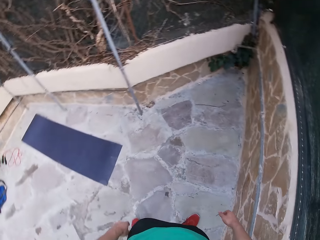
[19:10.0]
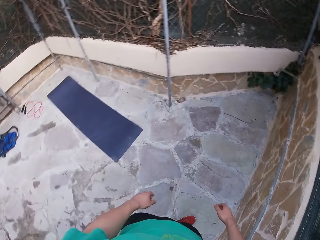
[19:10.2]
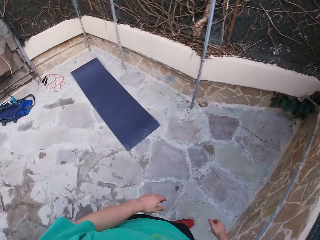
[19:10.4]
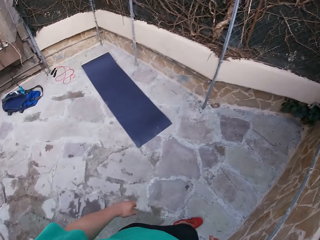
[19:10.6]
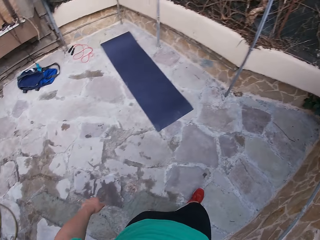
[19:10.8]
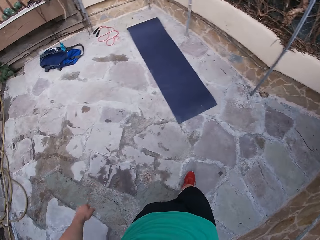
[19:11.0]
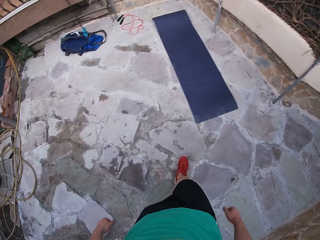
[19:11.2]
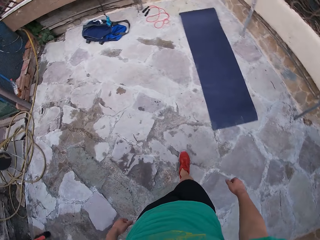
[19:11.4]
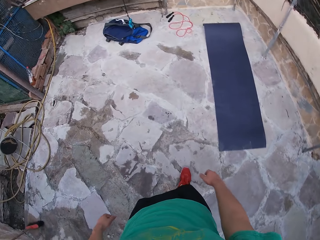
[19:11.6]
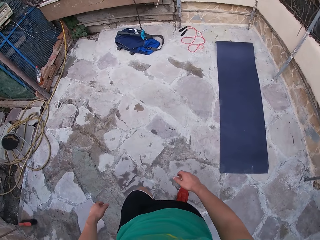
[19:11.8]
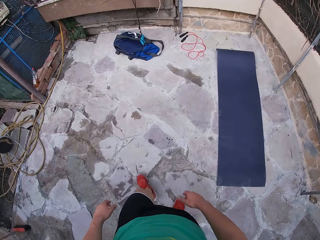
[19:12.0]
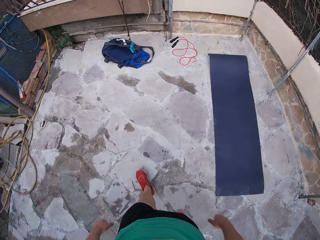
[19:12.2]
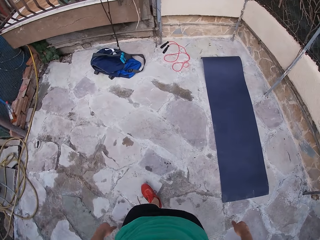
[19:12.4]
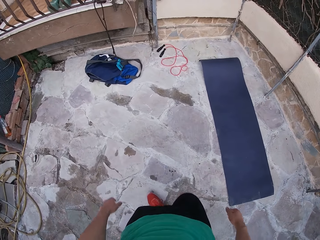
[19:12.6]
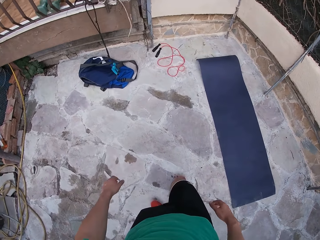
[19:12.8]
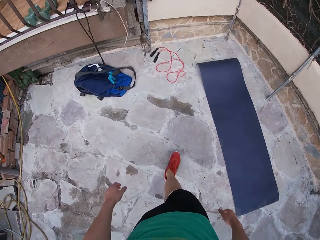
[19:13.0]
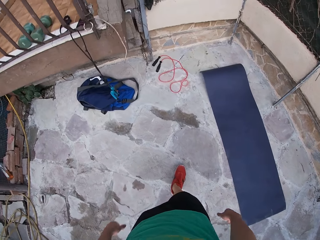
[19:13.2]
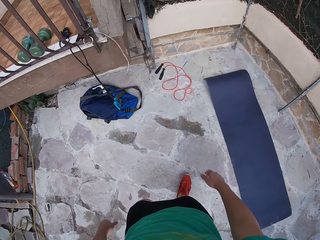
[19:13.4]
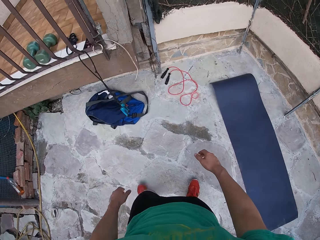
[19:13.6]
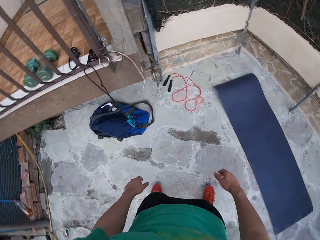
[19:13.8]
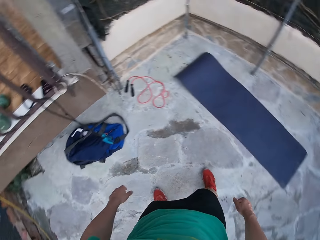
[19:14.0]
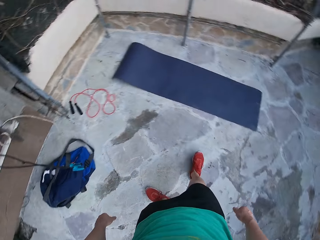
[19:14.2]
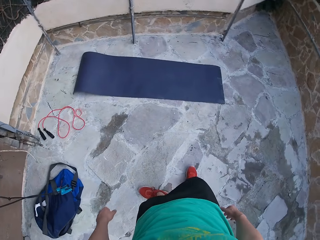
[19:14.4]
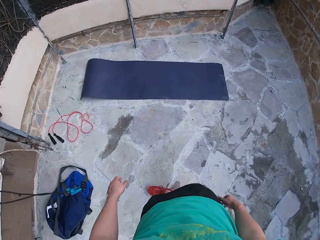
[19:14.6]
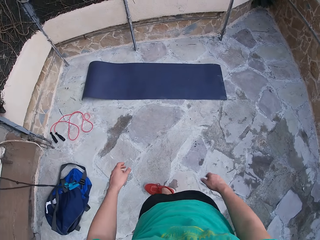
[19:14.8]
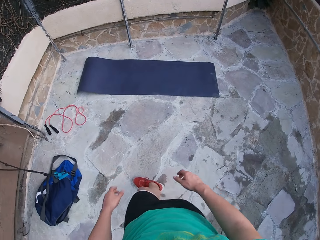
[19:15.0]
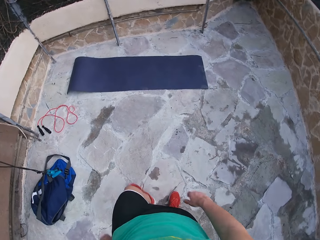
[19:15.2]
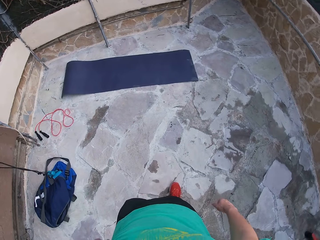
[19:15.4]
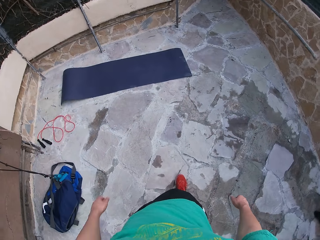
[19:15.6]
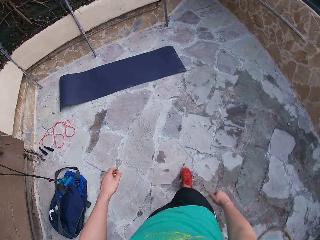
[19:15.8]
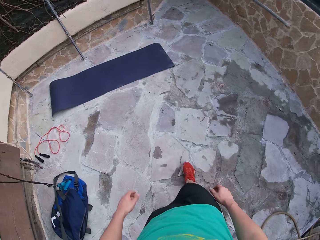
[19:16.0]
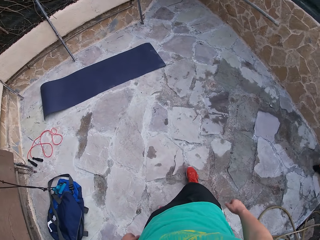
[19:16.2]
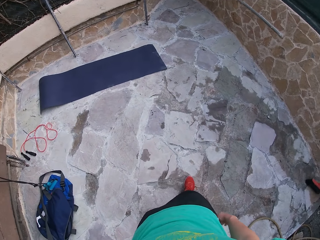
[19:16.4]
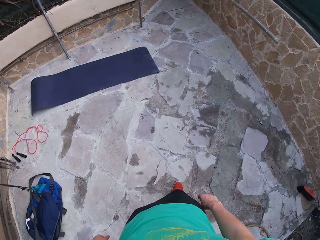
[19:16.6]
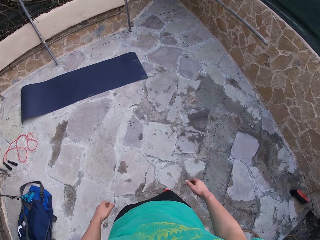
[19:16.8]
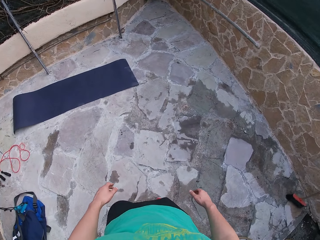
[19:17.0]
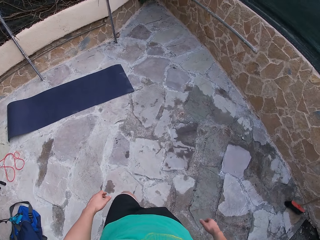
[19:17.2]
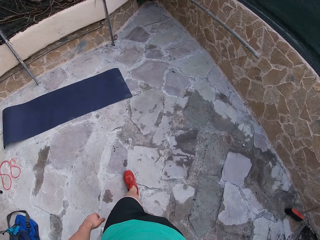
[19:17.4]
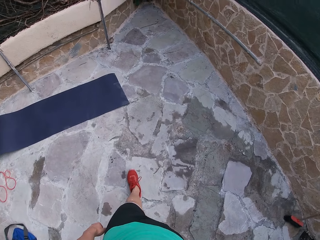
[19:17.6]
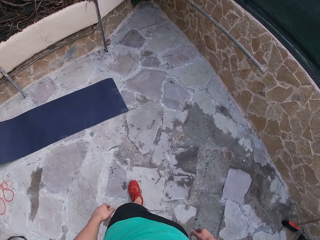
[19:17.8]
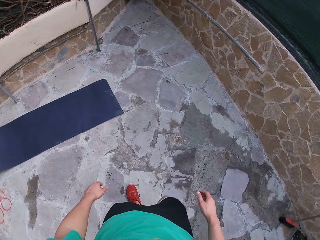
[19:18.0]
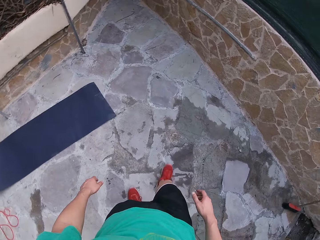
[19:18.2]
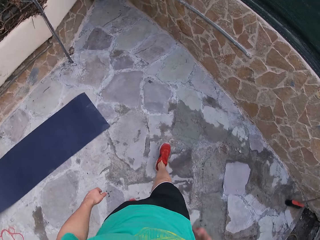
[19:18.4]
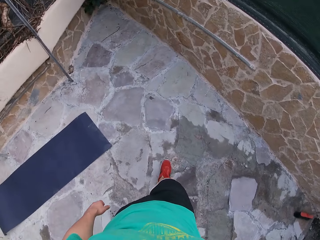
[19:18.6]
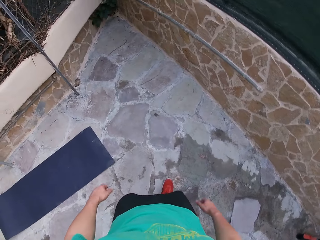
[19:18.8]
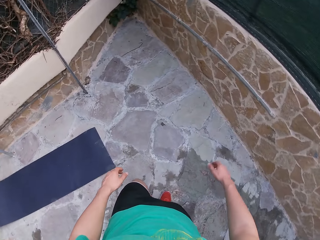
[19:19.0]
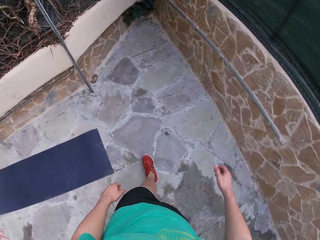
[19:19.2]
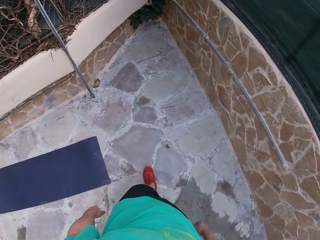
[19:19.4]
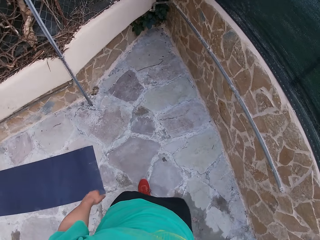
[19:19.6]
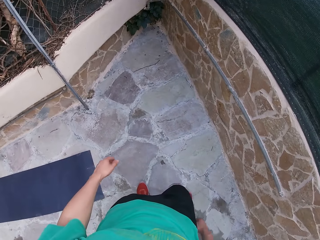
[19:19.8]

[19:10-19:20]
The camera wearer walks facing backwards.

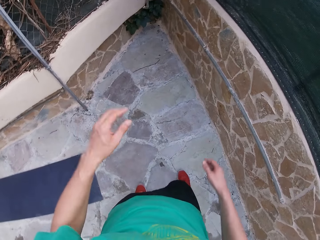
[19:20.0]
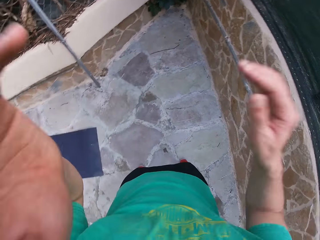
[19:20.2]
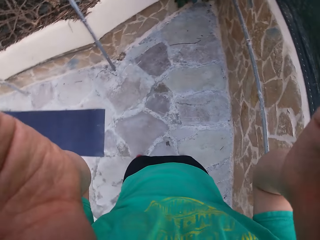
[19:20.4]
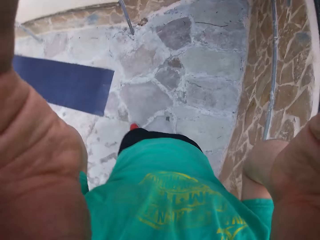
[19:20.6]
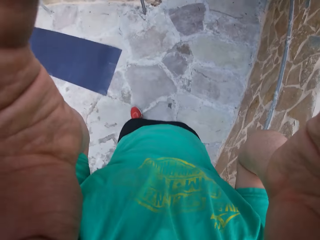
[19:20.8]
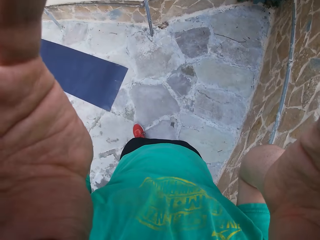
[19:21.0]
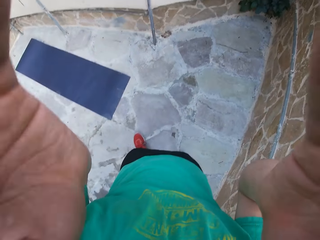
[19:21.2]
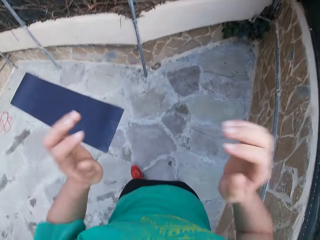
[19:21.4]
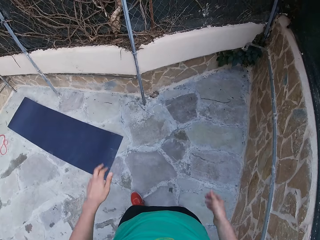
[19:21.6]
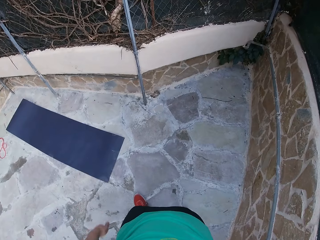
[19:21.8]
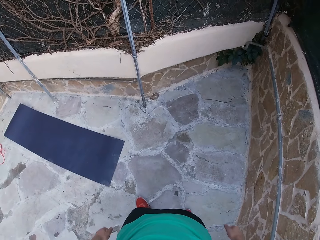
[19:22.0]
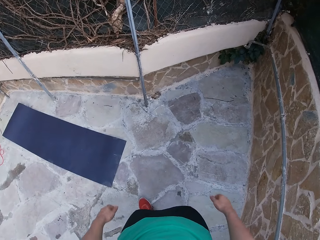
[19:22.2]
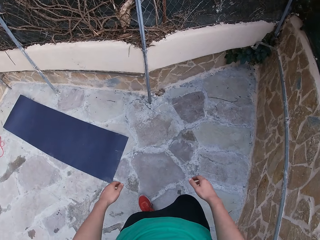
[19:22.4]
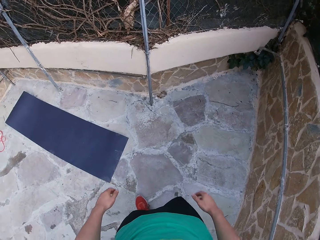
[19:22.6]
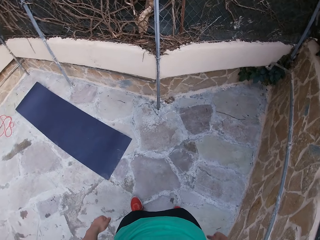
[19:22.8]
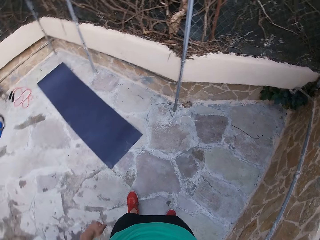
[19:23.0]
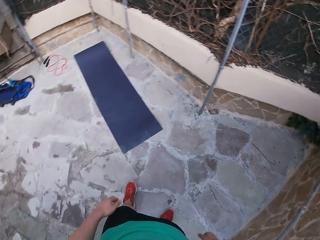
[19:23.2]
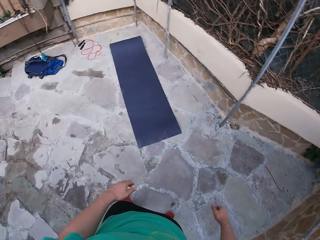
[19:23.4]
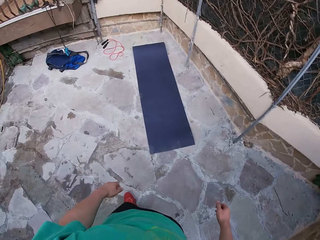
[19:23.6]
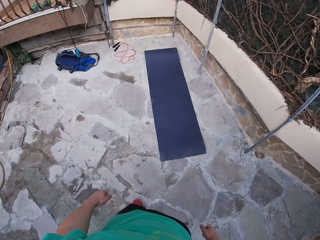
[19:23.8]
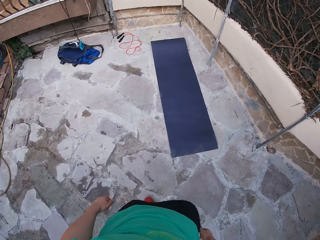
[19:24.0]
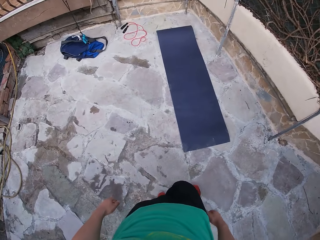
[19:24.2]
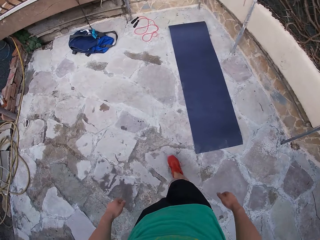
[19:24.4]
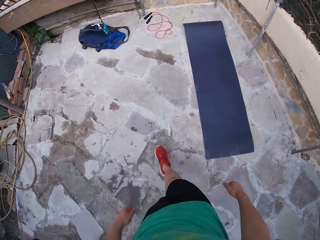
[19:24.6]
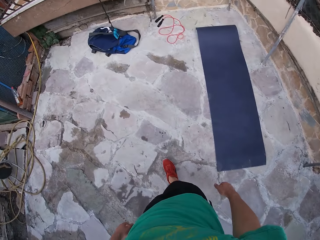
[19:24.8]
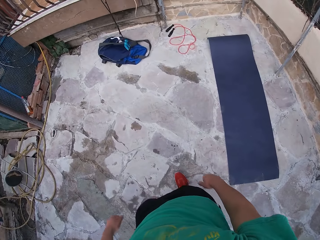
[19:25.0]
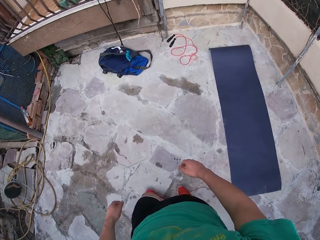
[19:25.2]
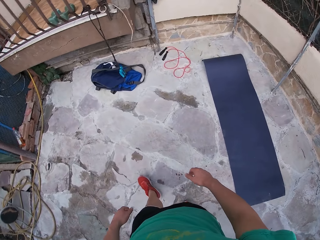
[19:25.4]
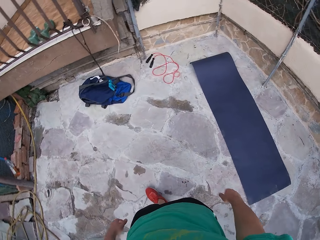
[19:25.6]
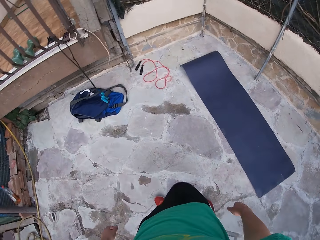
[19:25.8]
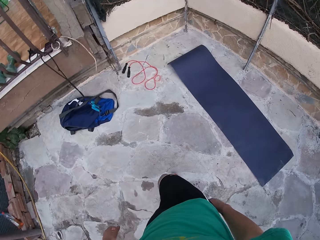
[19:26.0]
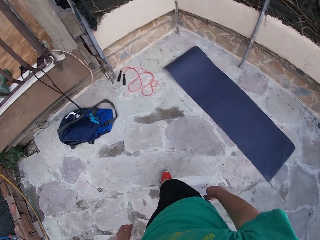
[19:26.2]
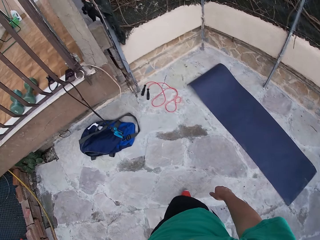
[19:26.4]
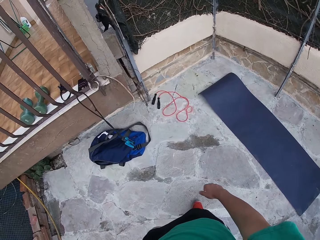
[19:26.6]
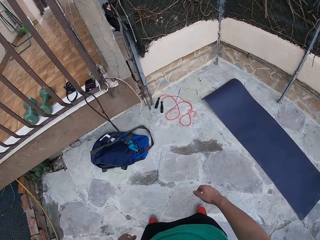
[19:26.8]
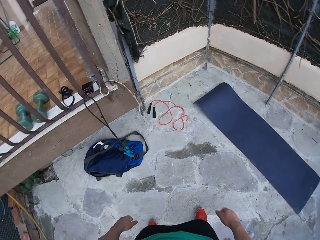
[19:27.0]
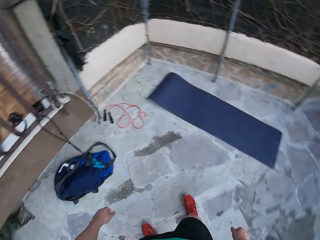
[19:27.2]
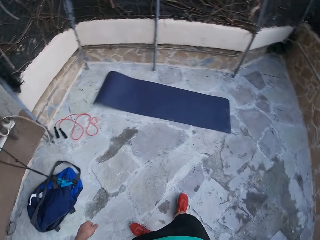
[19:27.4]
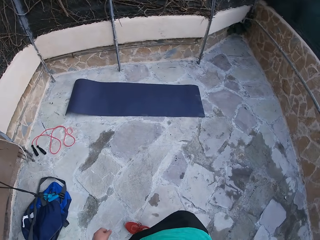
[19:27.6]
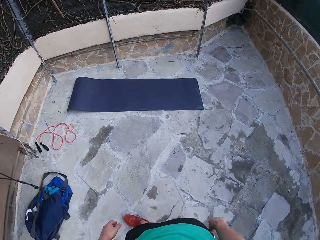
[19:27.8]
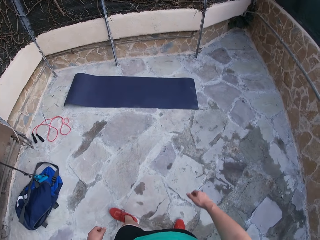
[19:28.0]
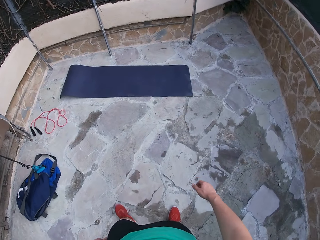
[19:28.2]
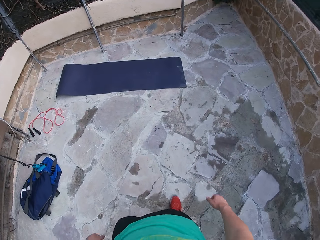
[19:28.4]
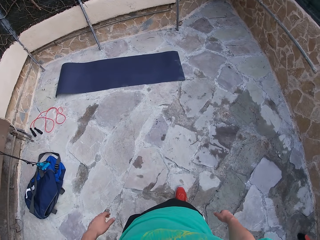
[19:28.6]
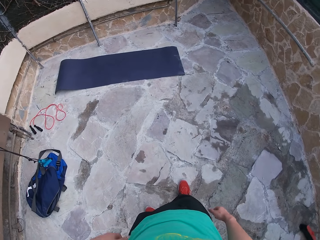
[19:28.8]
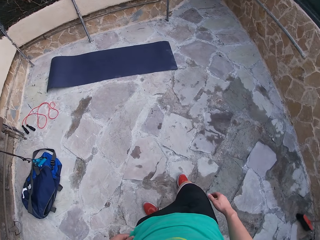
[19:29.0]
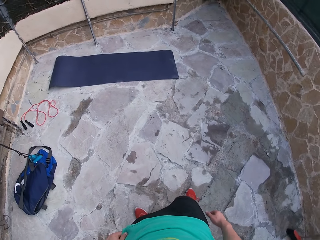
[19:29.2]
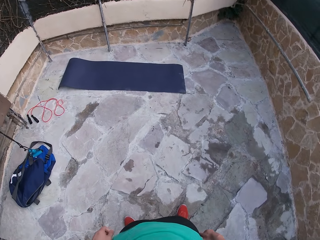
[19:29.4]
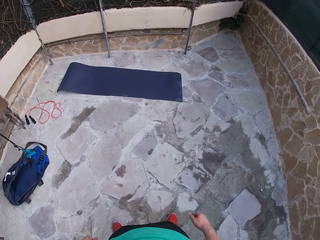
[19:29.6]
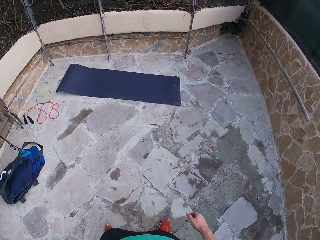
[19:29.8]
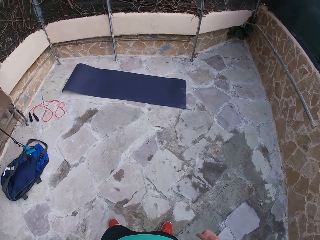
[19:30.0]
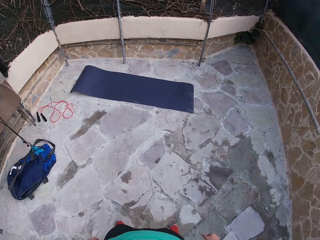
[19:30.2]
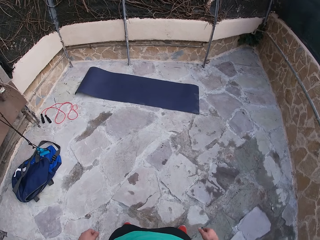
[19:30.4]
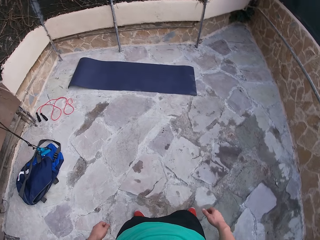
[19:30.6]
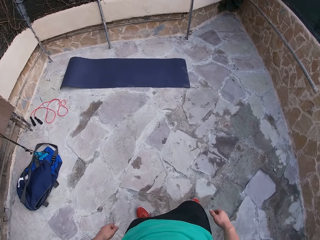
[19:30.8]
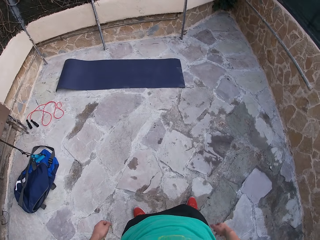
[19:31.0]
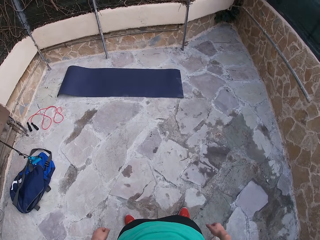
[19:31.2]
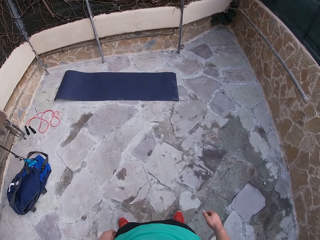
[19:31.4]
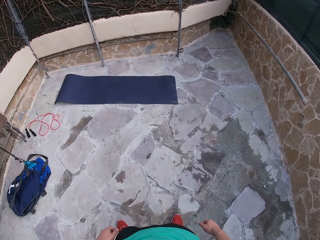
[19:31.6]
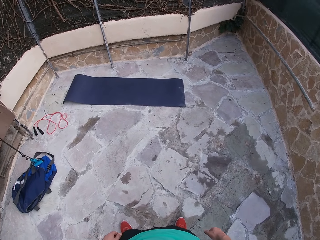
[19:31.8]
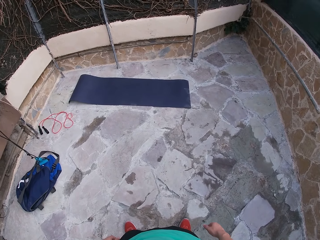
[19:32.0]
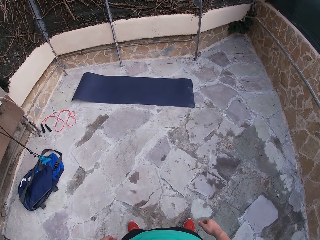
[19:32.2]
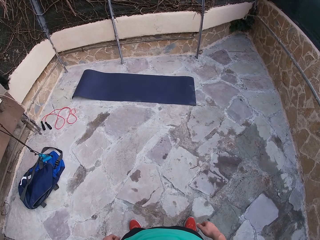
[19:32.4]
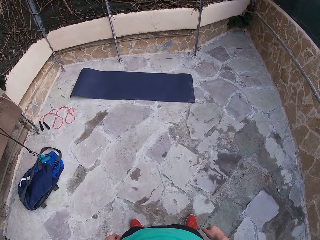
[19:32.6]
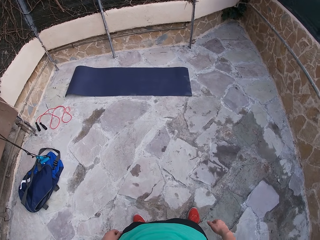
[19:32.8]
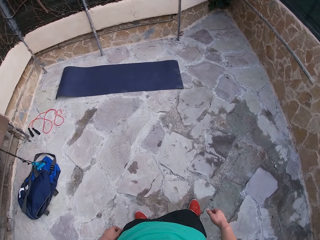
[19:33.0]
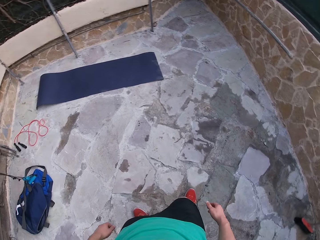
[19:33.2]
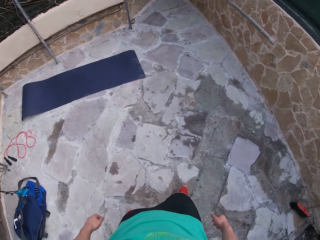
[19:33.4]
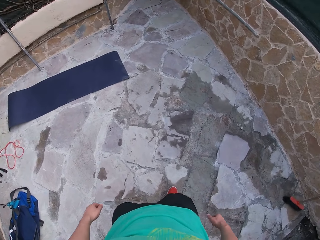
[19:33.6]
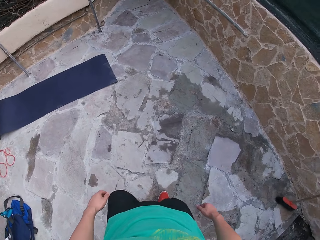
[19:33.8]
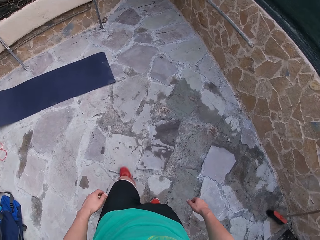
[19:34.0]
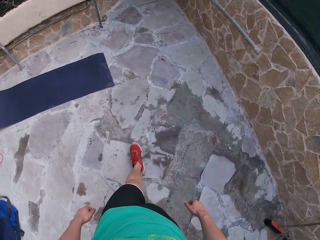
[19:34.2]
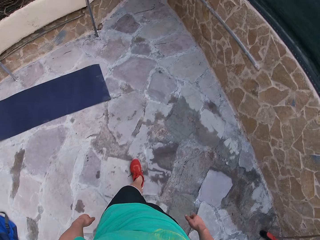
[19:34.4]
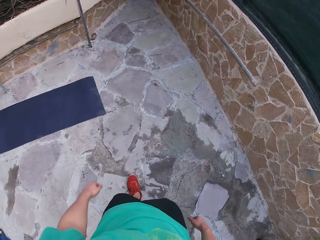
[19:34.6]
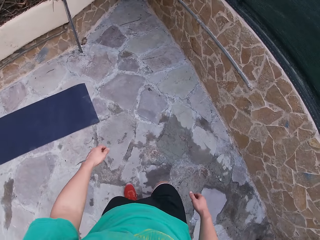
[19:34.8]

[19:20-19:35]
The camera wearer adjusts his camera. He raises his hands. He drops his hands. He walks along the gym while swaying his hands.
